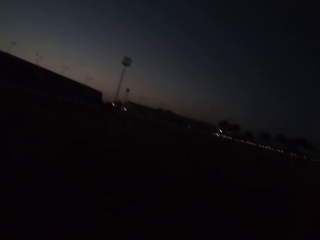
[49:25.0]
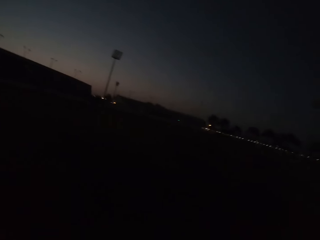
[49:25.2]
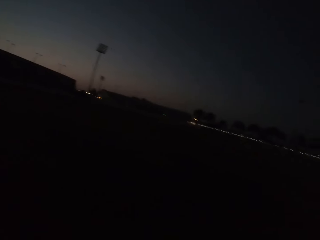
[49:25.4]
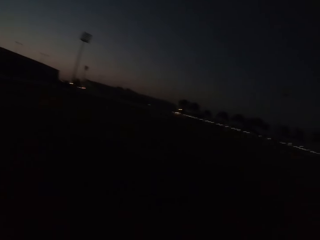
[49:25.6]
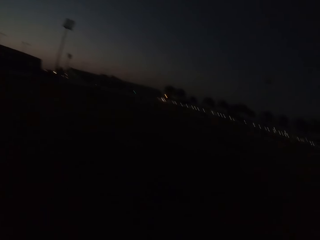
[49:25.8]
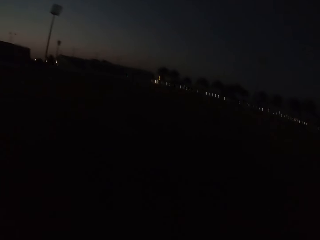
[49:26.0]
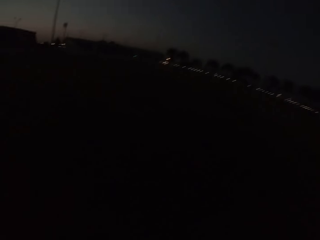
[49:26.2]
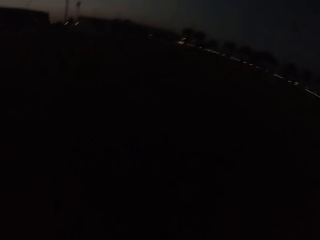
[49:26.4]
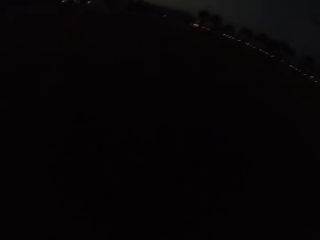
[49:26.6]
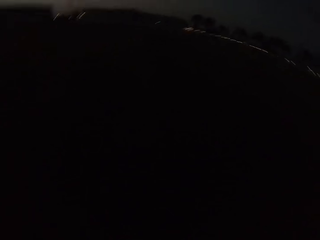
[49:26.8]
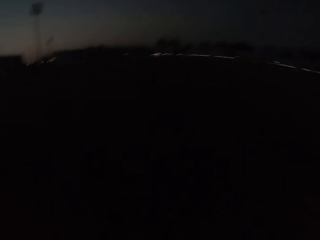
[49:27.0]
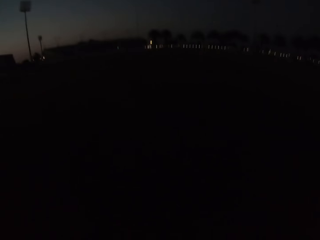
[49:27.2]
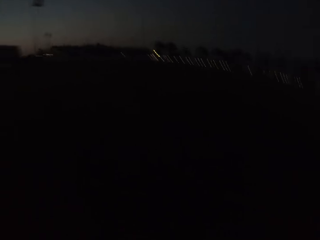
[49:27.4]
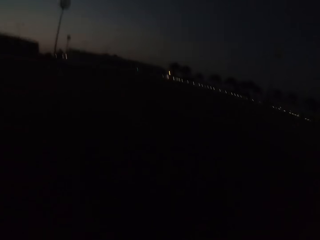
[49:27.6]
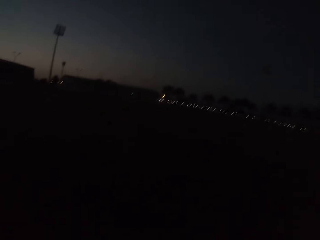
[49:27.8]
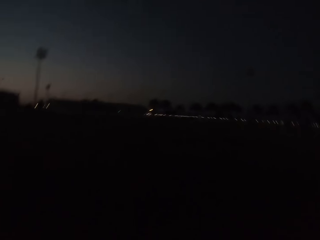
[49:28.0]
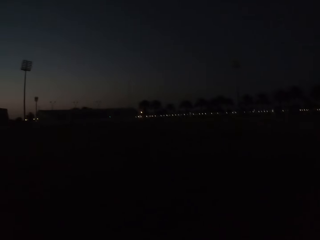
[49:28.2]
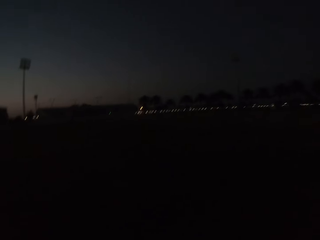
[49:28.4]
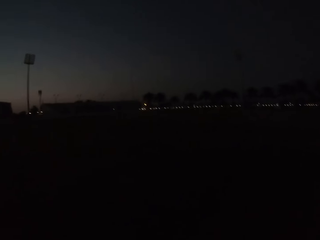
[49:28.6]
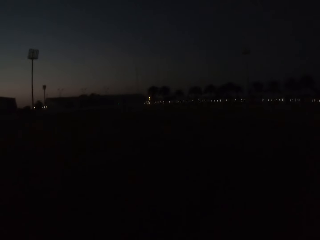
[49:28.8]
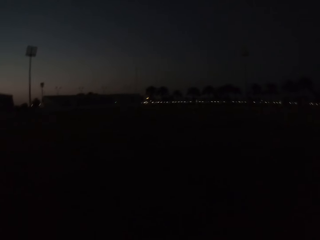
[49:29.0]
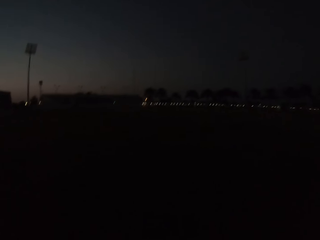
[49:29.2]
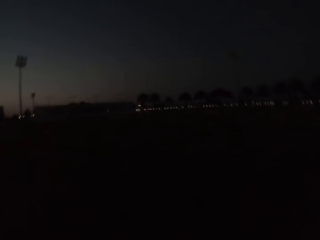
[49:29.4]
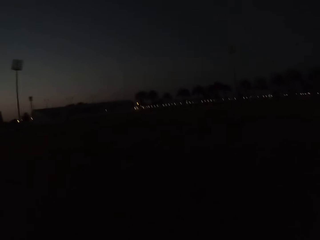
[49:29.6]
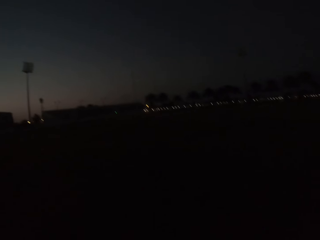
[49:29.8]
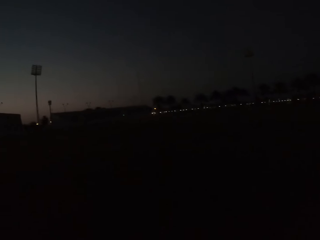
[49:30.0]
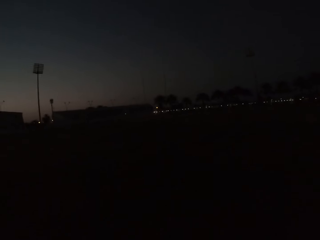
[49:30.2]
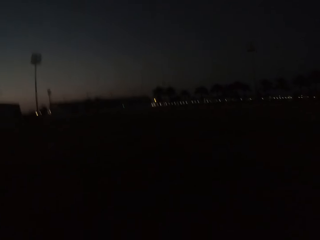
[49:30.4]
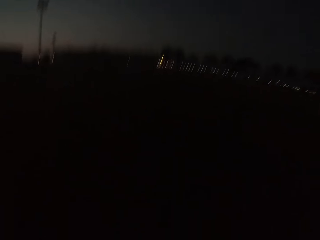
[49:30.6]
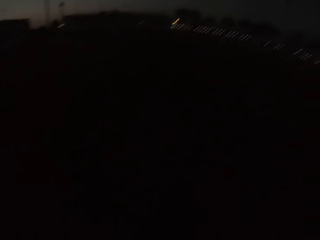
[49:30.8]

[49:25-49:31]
The camera wearer walks around.

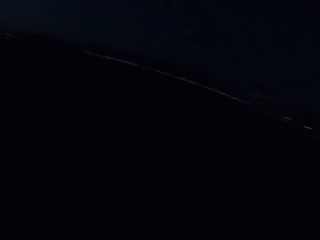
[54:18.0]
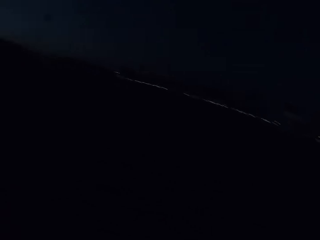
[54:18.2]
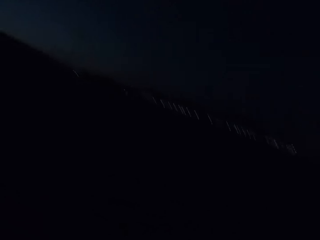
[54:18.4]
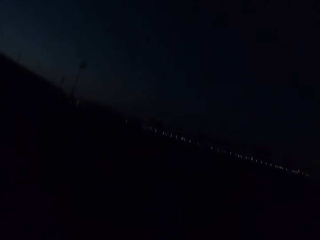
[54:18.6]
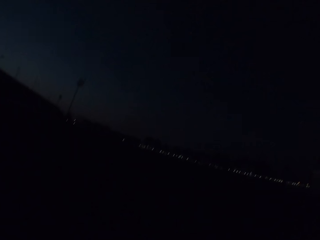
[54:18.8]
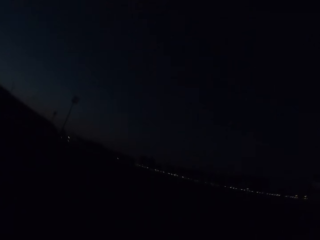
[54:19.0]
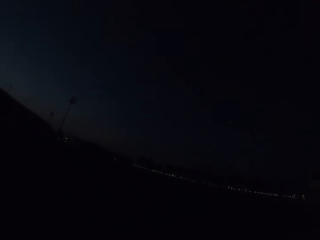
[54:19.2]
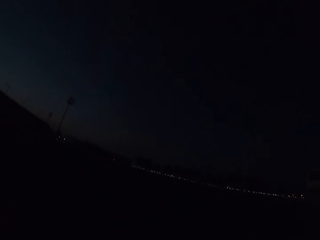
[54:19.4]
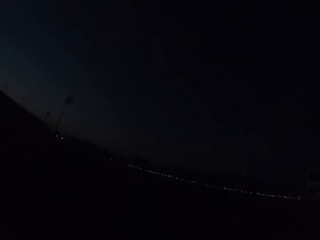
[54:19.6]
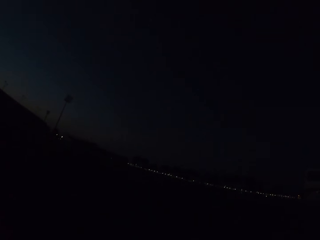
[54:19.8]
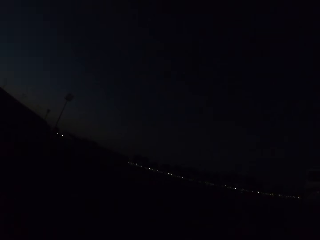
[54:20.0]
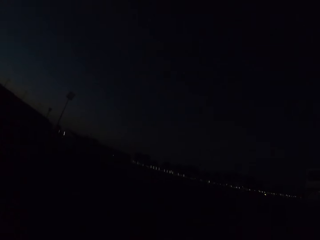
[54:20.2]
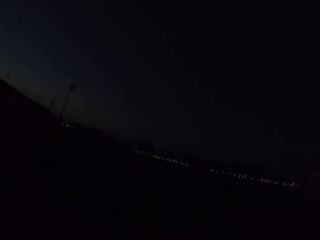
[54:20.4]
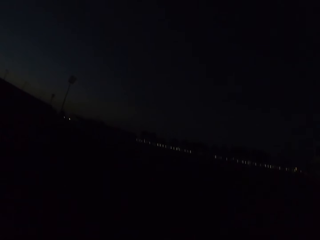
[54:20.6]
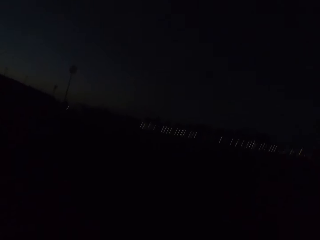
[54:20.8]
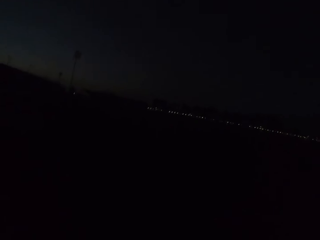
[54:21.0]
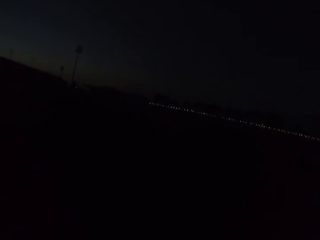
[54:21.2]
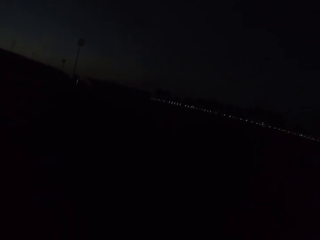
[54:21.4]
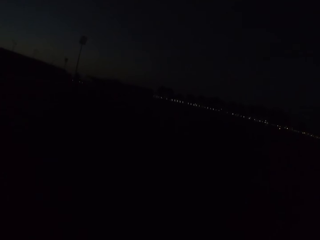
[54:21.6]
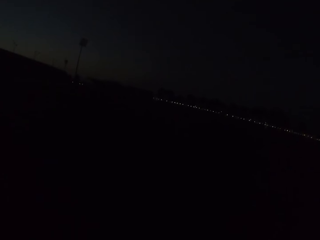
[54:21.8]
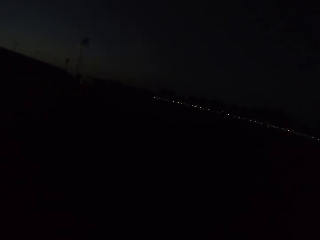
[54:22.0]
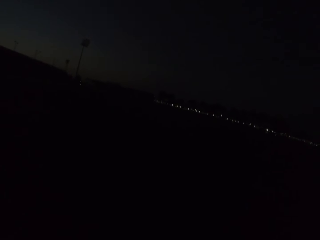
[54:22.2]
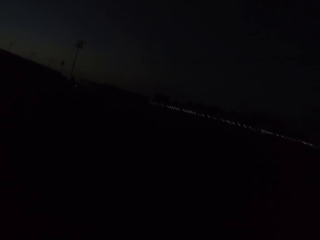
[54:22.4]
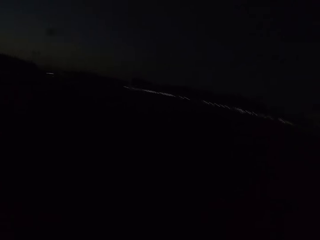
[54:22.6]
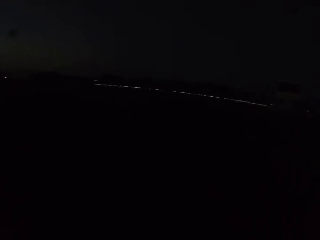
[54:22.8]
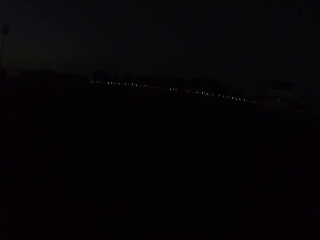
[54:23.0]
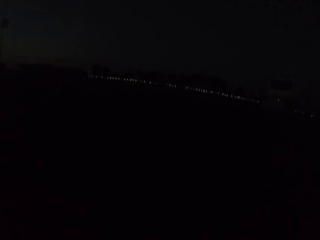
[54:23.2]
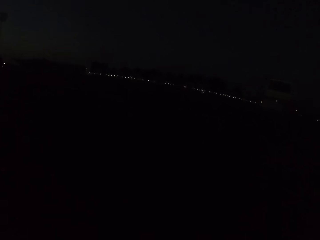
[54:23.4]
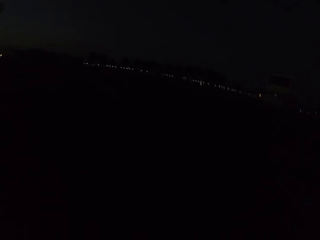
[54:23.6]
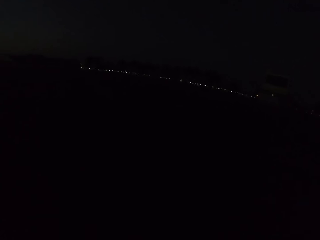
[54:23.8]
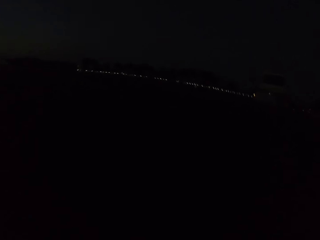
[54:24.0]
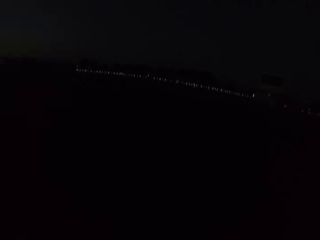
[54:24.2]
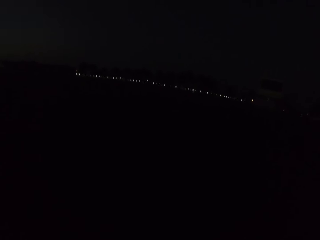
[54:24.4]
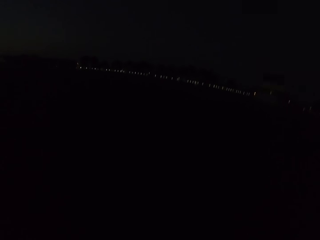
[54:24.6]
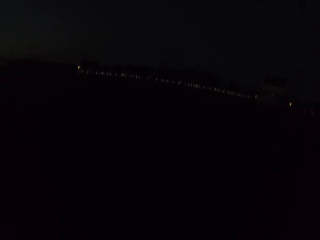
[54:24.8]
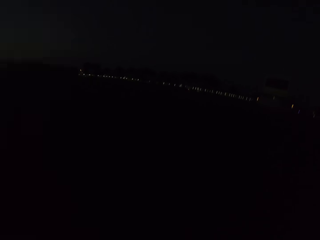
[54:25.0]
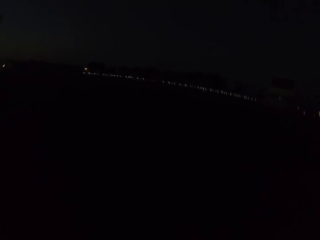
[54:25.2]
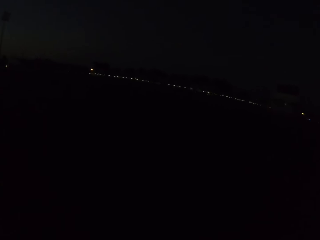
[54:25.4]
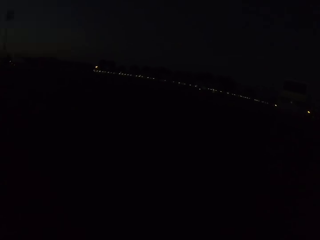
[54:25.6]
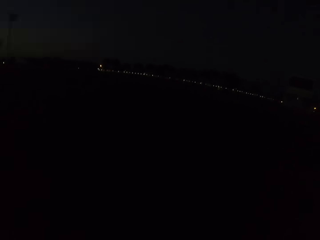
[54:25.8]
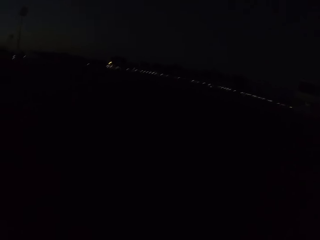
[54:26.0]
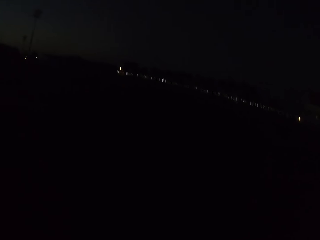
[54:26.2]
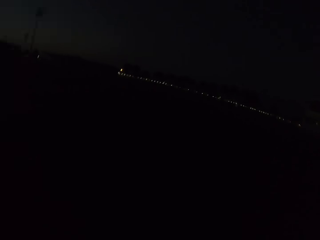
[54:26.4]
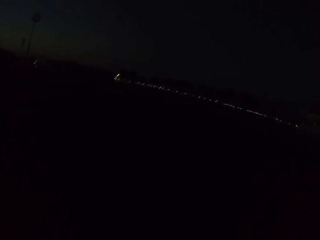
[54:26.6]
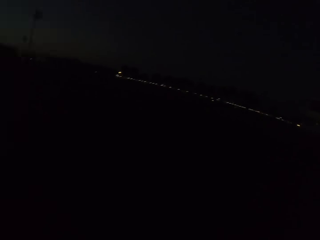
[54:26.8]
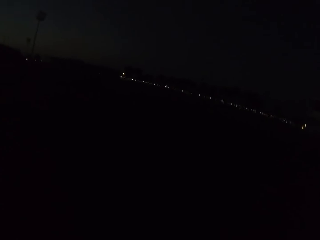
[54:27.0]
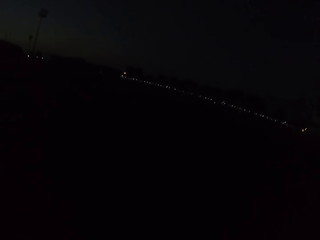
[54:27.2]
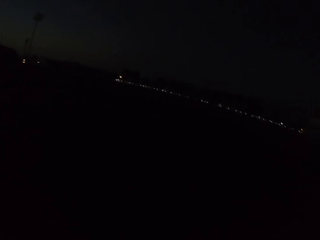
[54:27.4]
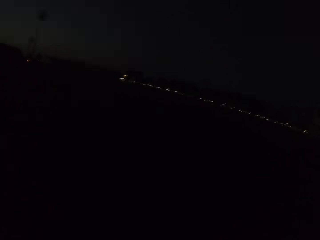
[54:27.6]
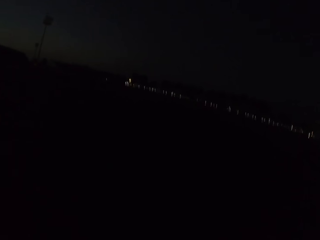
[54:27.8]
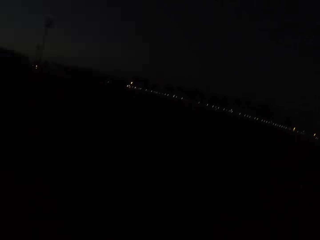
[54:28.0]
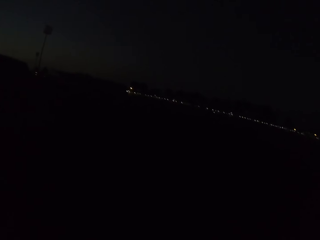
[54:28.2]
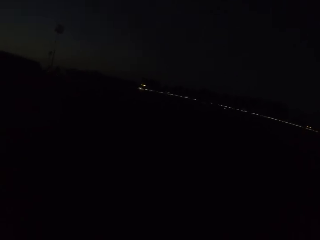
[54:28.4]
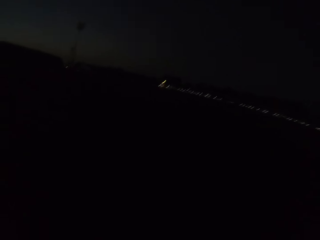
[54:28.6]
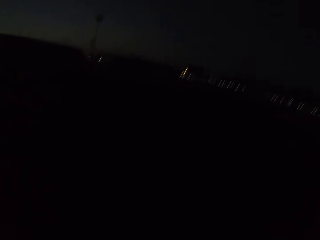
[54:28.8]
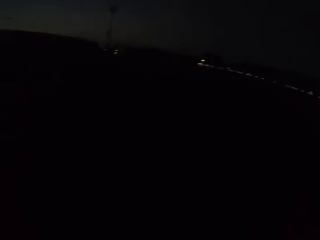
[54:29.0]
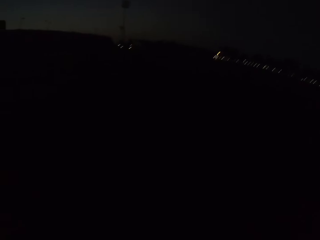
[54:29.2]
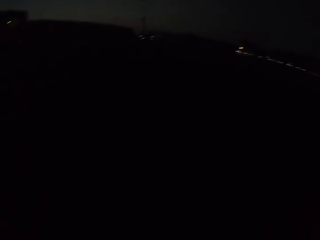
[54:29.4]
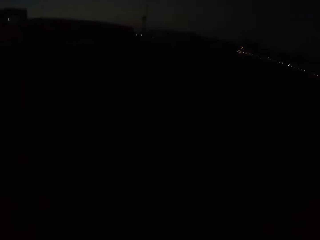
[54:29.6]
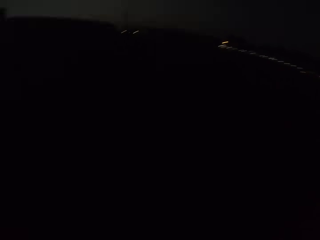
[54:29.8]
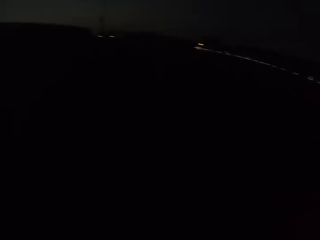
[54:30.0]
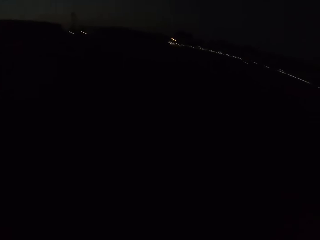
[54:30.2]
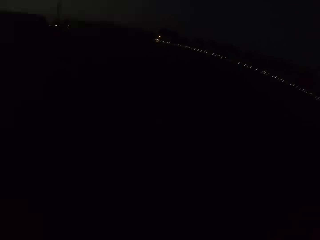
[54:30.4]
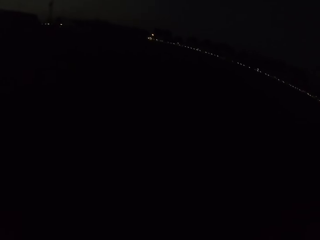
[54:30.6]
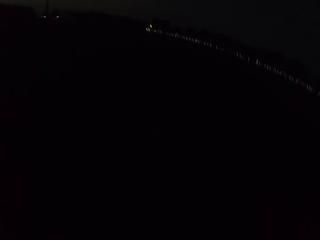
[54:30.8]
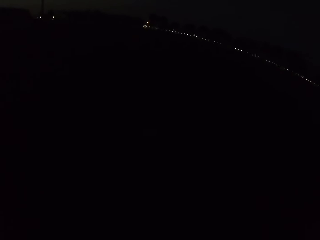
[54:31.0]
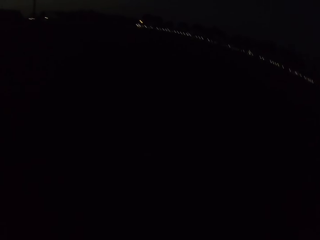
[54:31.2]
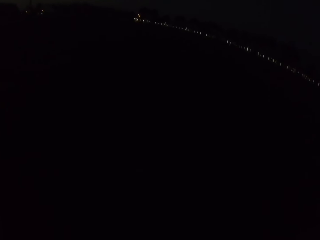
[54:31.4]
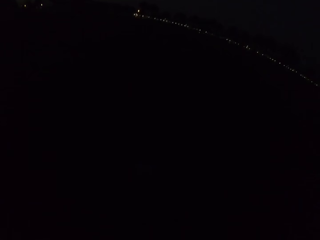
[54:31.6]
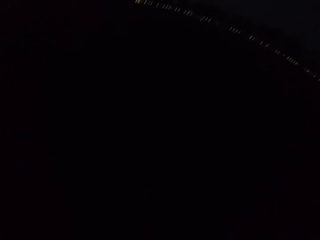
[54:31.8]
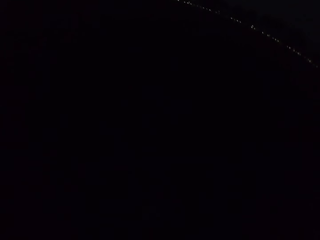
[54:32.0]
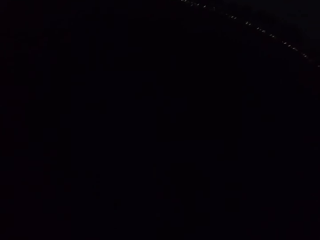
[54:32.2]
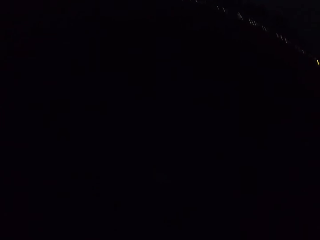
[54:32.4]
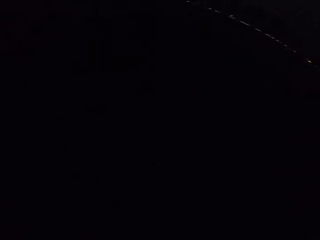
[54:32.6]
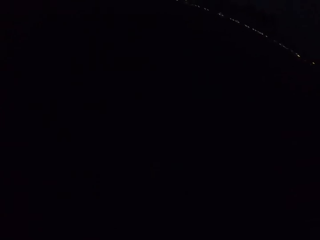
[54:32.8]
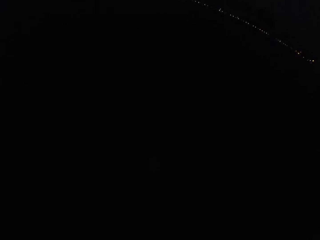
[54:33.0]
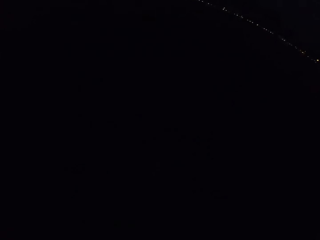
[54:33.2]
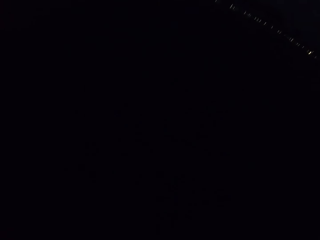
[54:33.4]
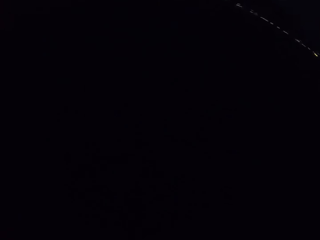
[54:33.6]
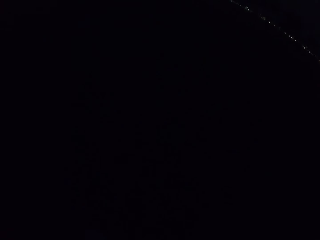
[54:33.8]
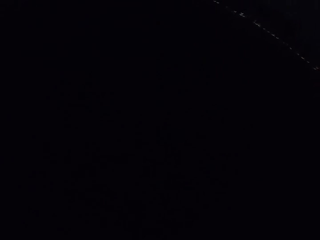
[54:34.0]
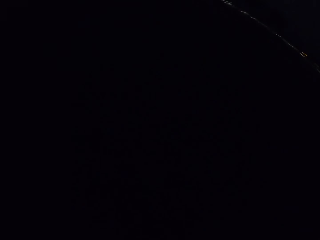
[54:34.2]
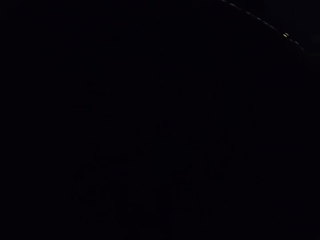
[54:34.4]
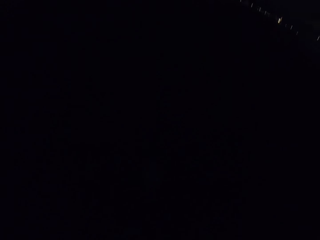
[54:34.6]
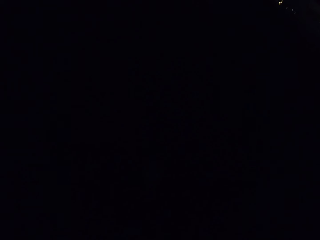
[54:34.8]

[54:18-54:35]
The camera wearer looks around. They walk on the road. They look around. They walk on the road.
